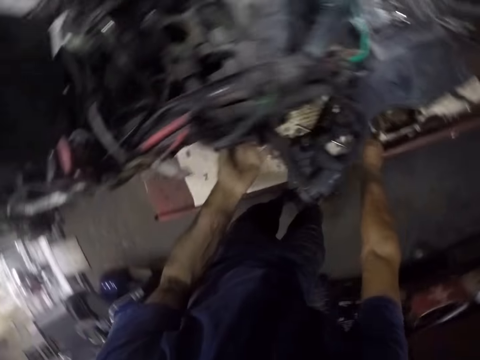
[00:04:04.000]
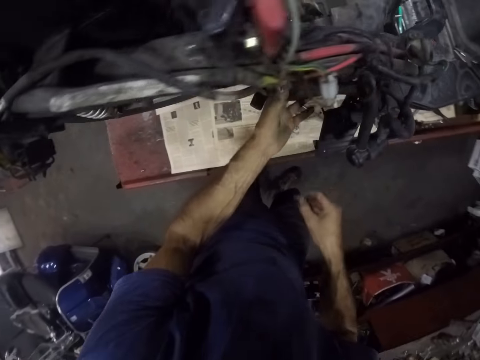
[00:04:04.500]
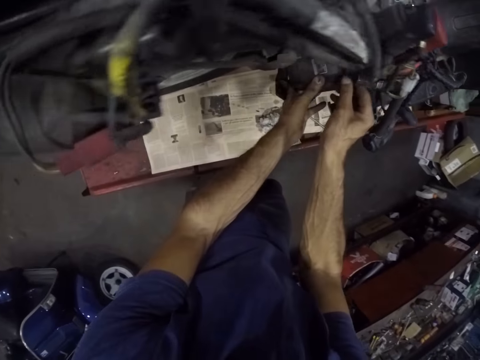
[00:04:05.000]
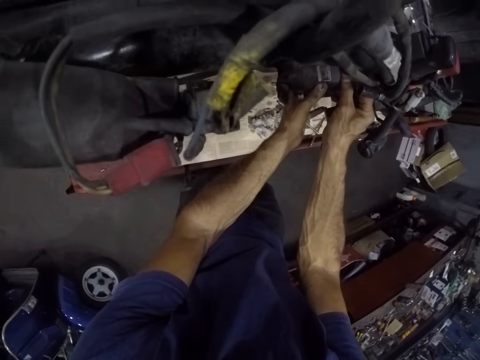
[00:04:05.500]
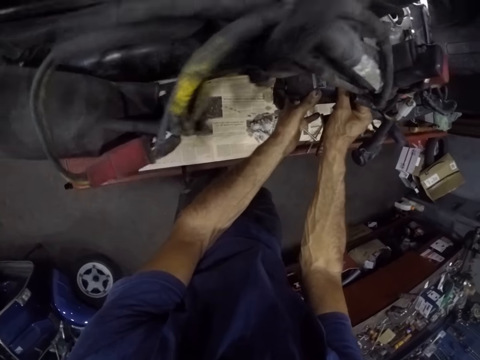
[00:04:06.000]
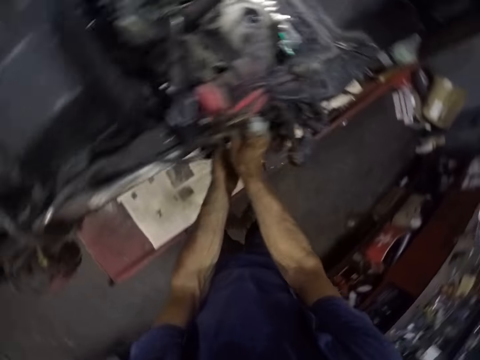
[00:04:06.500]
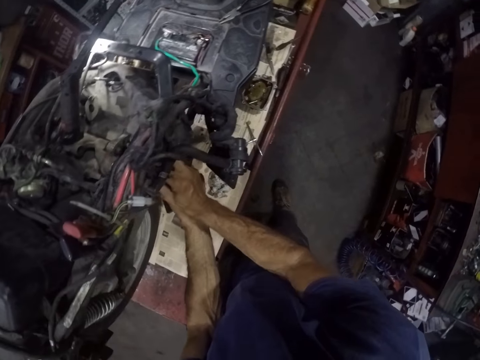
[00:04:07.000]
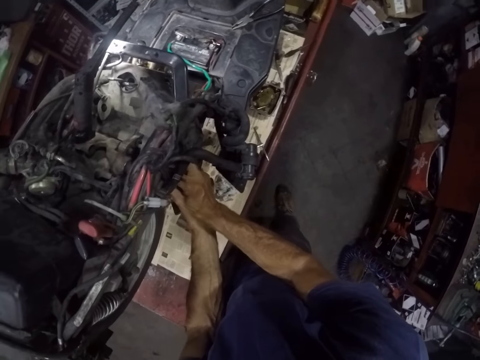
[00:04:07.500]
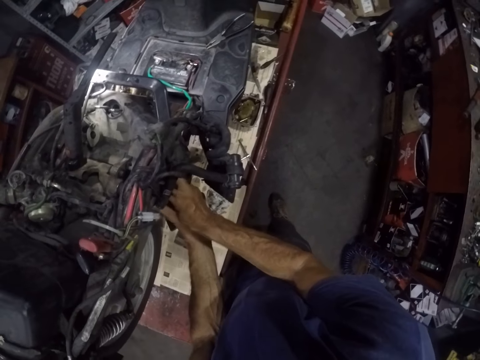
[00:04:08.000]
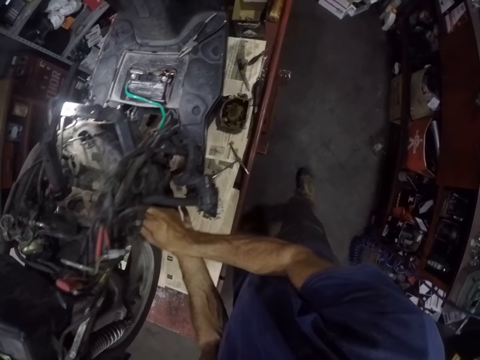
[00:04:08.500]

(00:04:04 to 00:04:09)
The camera wearer screws the screw through the plastic cover to the engine.

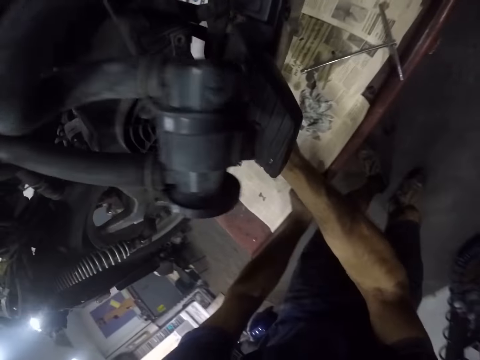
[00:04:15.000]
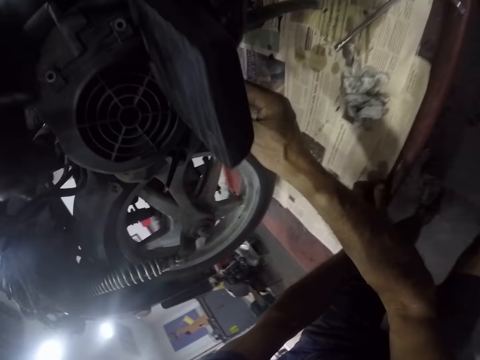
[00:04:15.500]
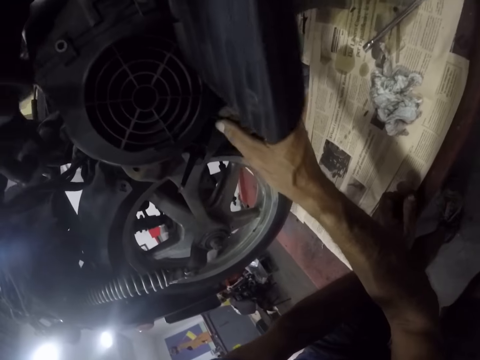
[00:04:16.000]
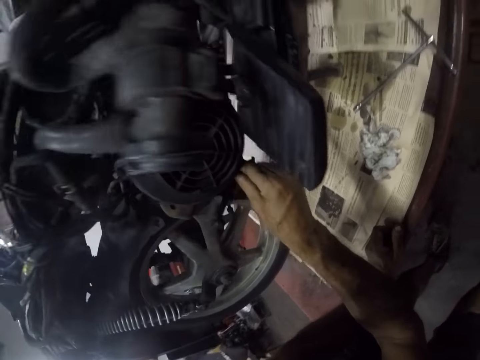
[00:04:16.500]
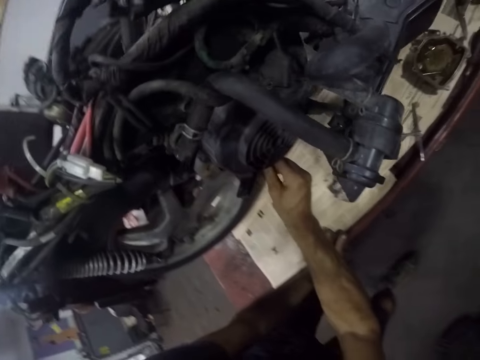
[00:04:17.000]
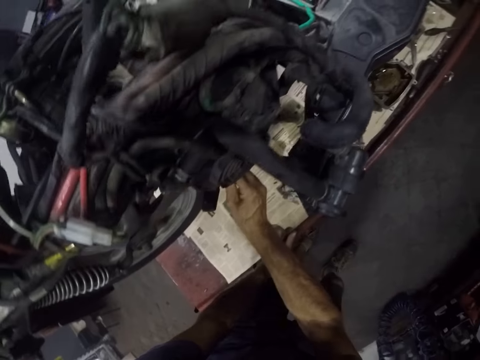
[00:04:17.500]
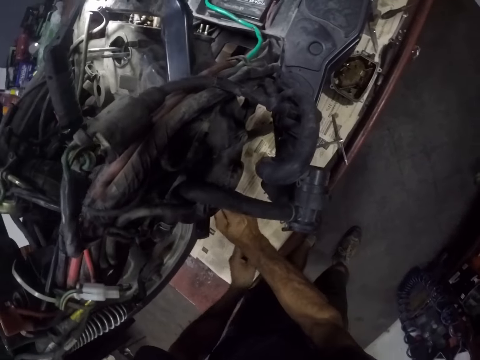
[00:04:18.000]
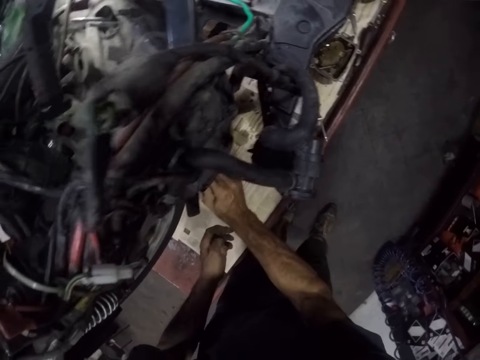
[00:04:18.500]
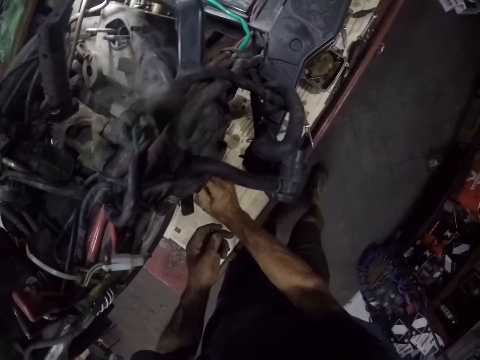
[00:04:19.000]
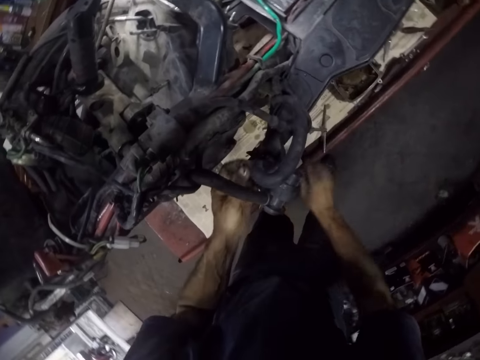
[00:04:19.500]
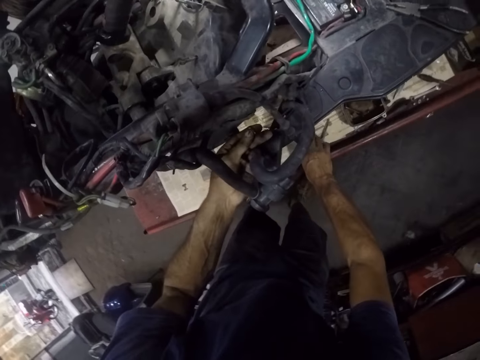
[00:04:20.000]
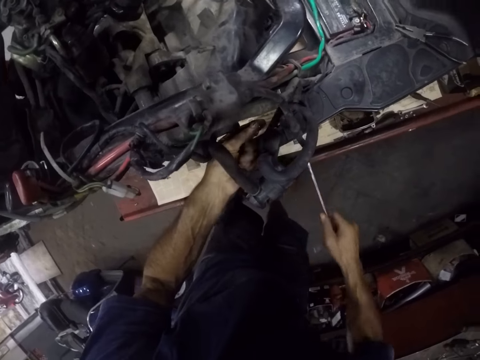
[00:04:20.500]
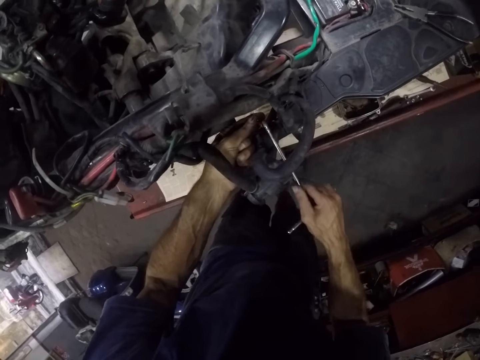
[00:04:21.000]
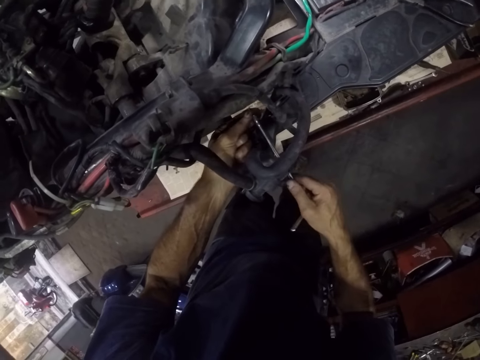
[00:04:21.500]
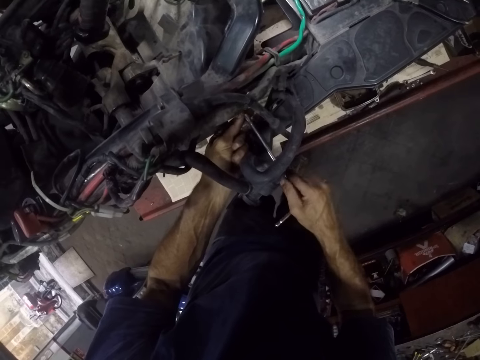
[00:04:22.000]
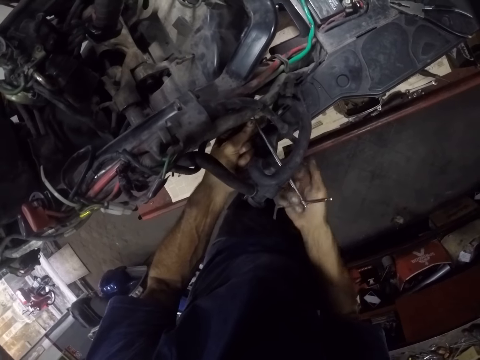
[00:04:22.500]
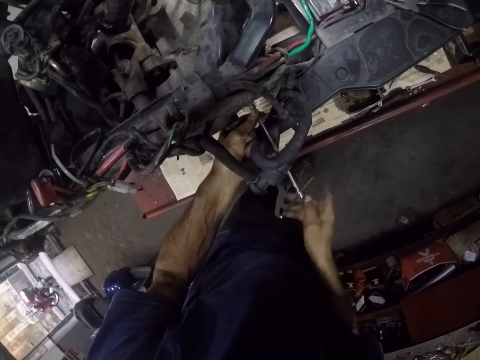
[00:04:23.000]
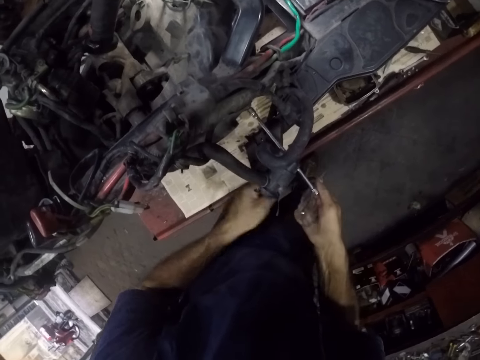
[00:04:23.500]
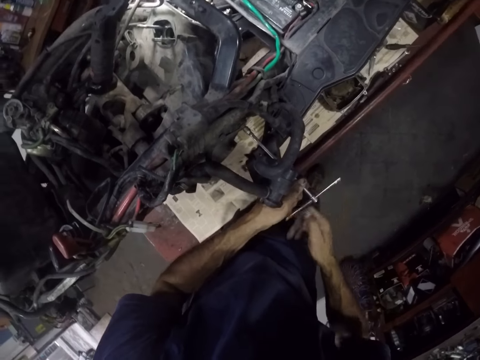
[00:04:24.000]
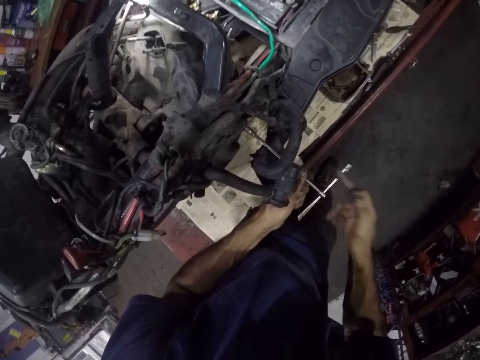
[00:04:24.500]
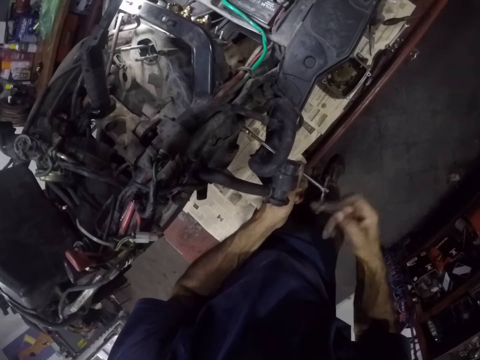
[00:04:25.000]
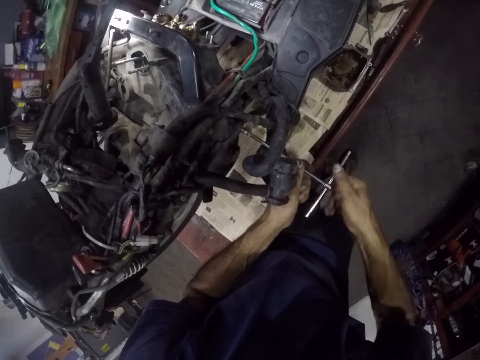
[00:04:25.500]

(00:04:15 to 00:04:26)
The camera wearer fixes the bolt on the engine. They screw the screw through the plastic cover to the engine. They take the T wrench from the worktop with the right hand. They tighten the screw with the wrench.

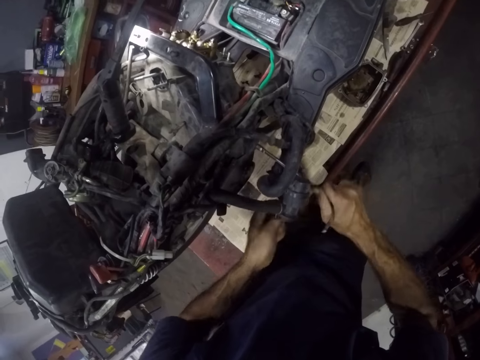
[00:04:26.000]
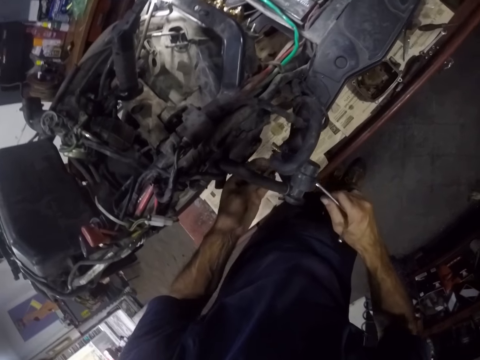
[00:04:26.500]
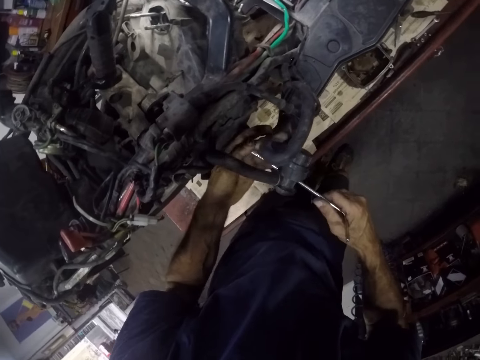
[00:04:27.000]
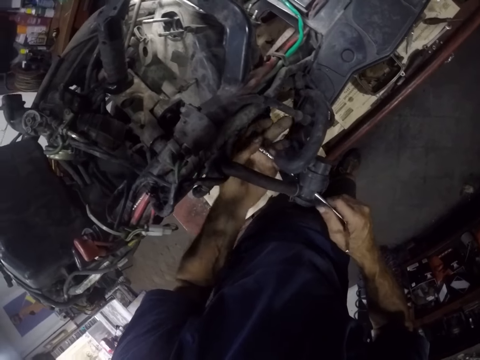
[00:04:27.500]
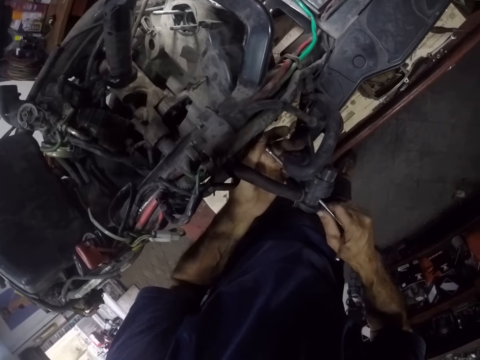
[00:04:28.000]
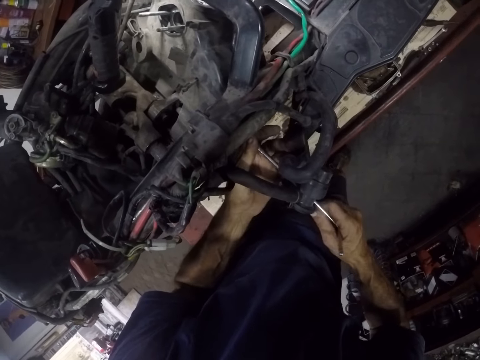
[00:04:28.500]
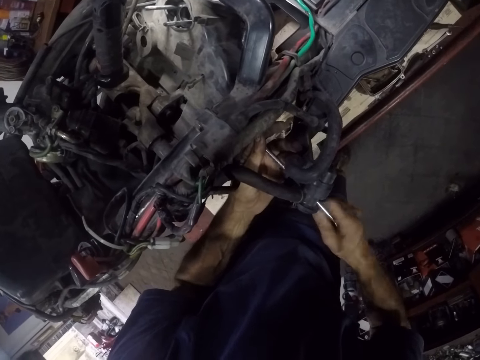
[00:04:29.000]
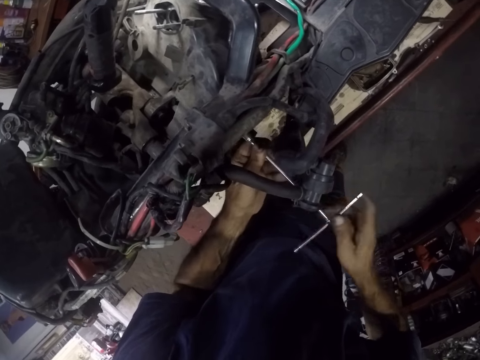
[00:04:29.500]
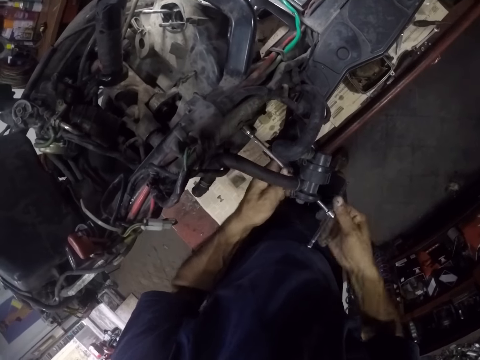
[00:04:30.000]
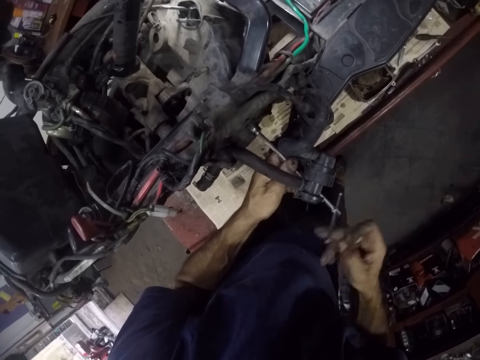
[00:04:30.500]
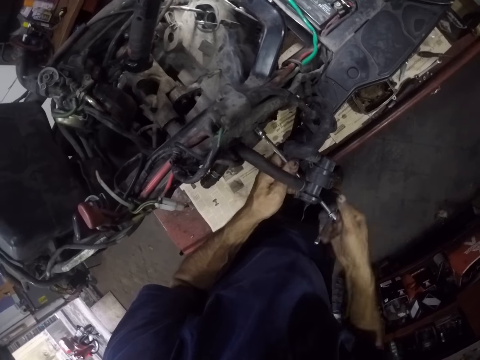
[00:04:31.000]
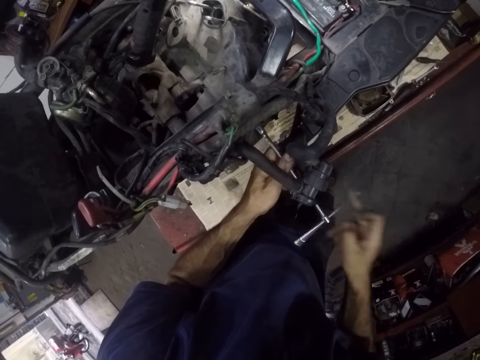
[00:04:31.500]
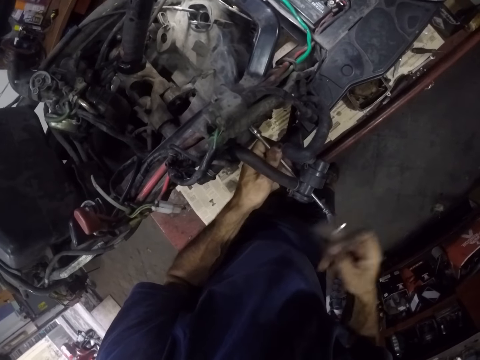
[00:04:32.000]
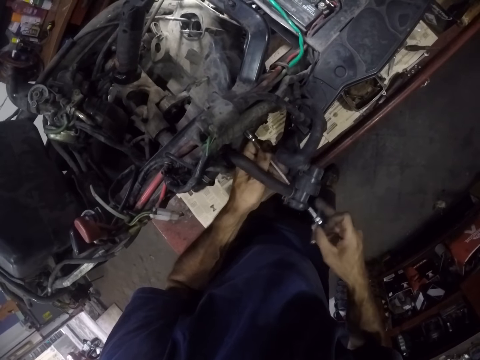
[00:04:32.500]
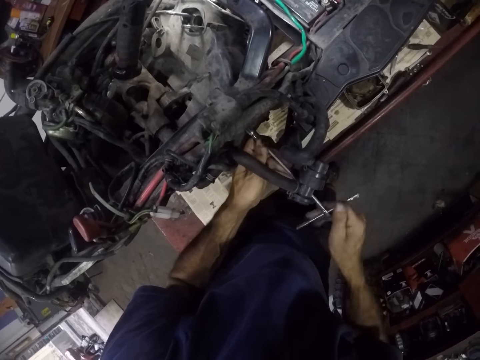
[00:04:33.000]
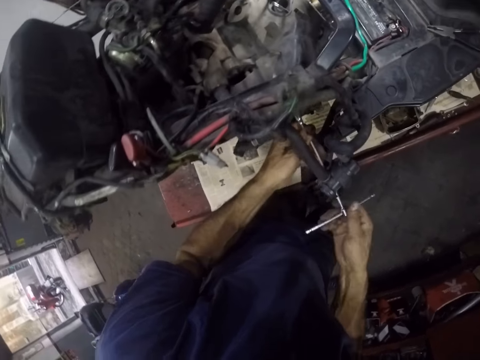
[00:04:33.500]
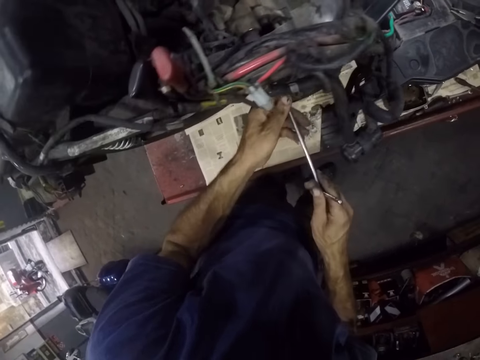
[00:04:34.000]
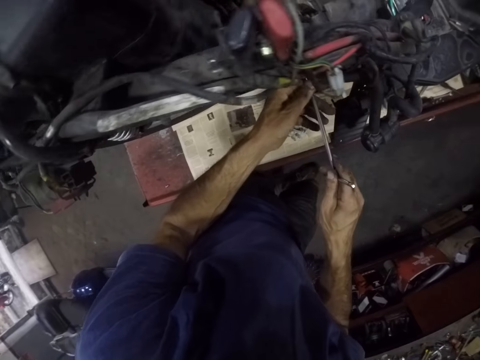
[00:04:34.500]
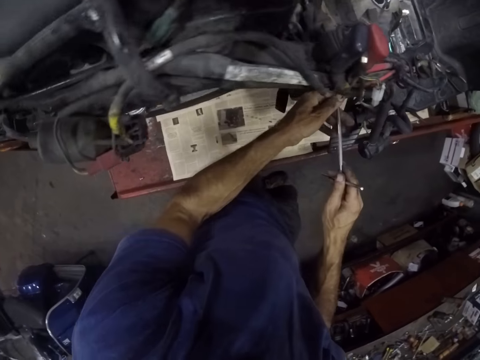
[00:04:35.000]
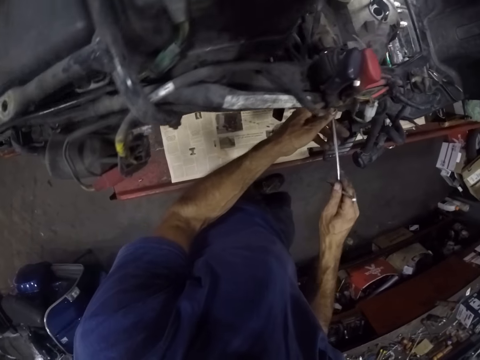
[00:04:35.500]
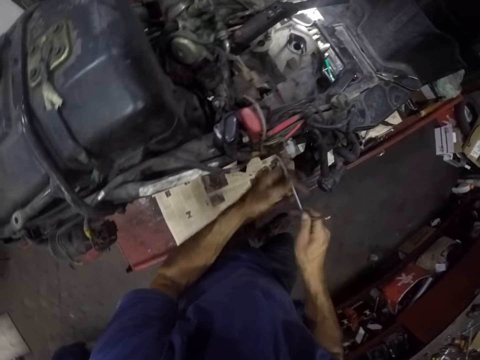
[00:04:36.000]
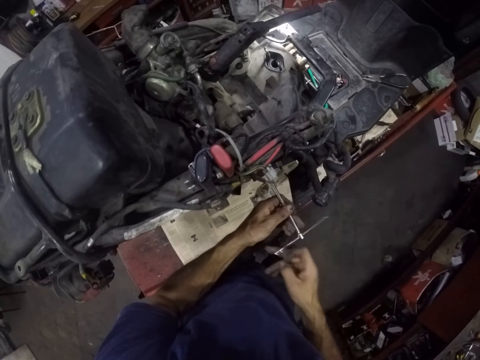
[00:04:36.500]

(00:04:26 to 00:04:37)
The camera wearer fixes a screw to the wrench. They tighten the screw with the wrench. They tighten another screw with the wrench.
